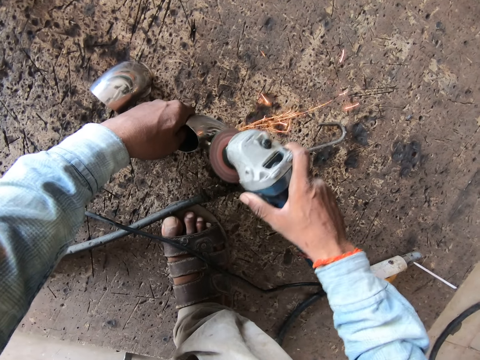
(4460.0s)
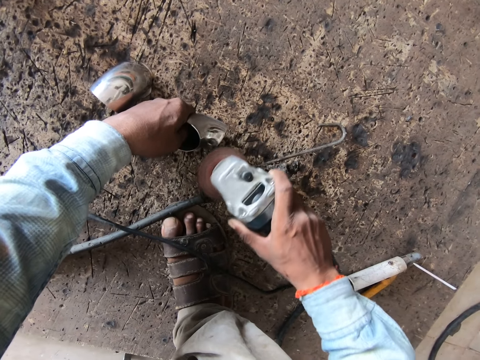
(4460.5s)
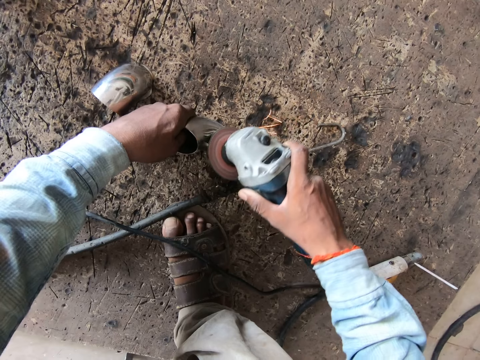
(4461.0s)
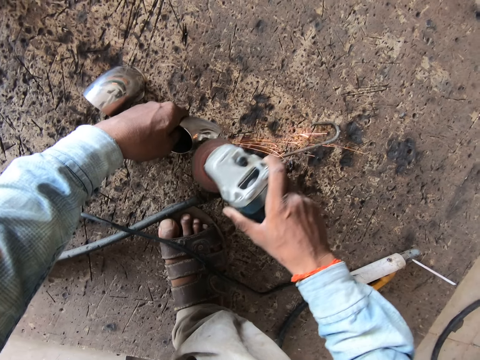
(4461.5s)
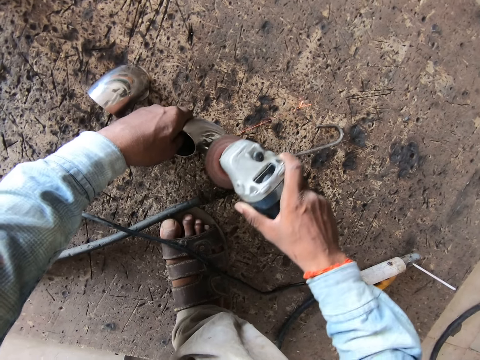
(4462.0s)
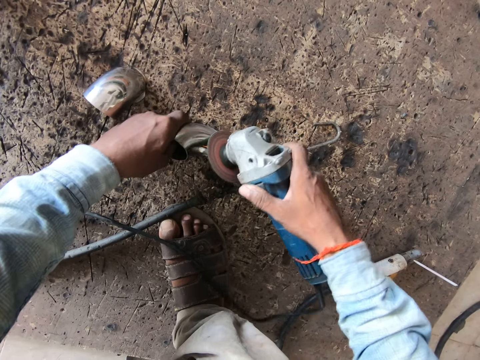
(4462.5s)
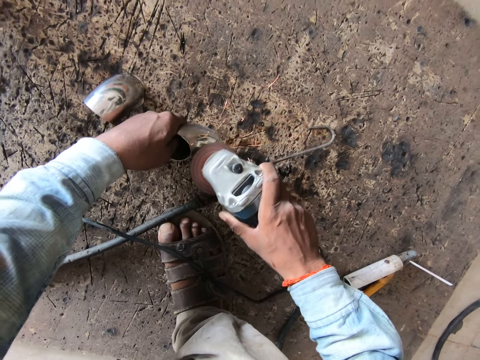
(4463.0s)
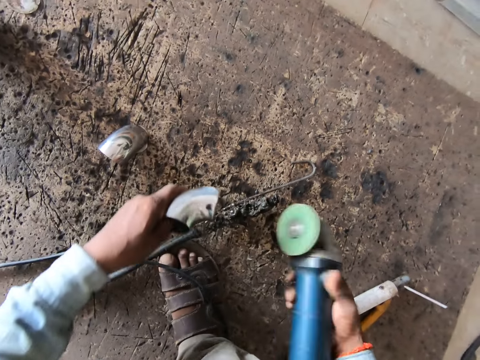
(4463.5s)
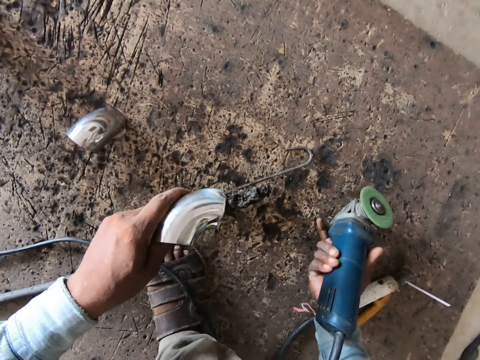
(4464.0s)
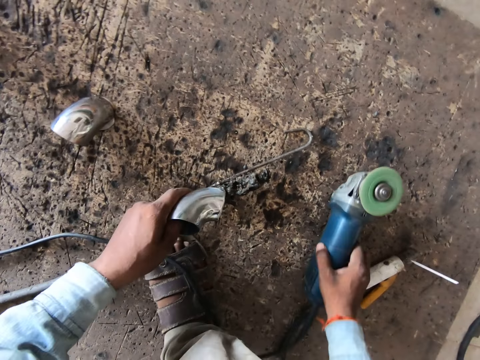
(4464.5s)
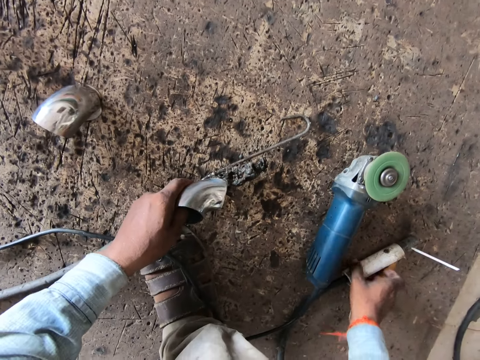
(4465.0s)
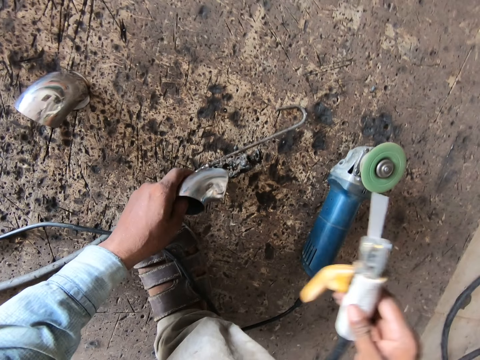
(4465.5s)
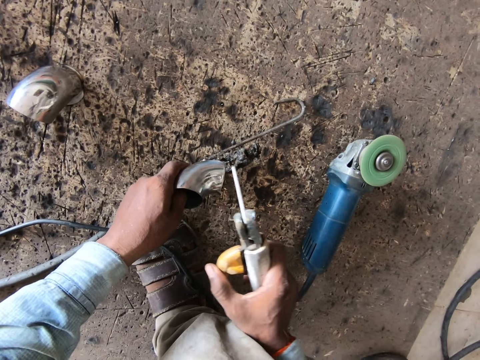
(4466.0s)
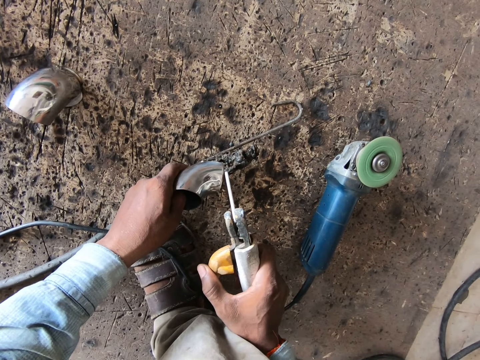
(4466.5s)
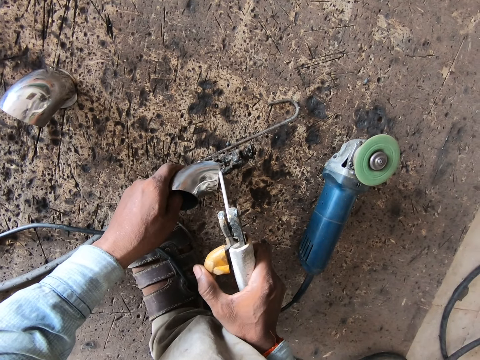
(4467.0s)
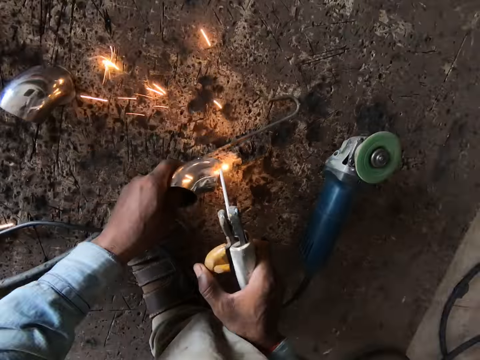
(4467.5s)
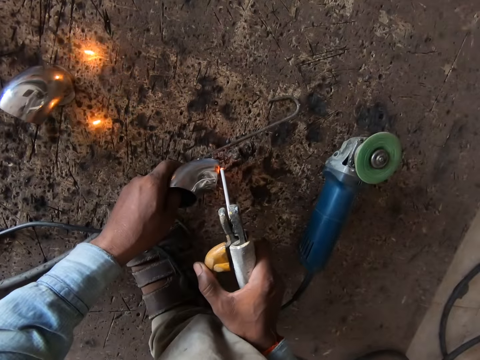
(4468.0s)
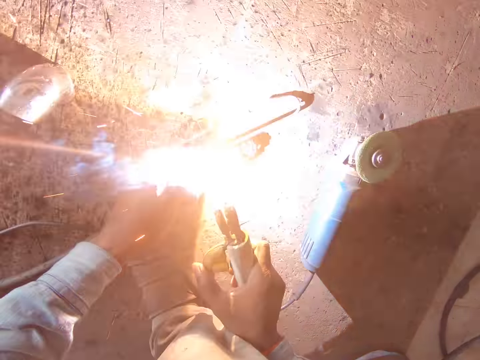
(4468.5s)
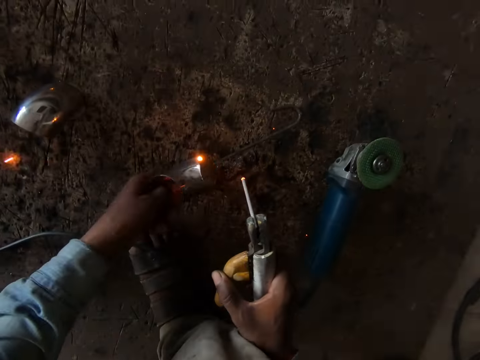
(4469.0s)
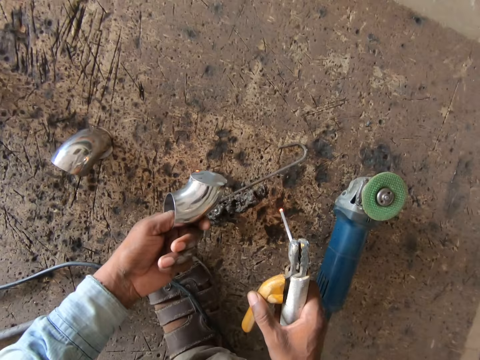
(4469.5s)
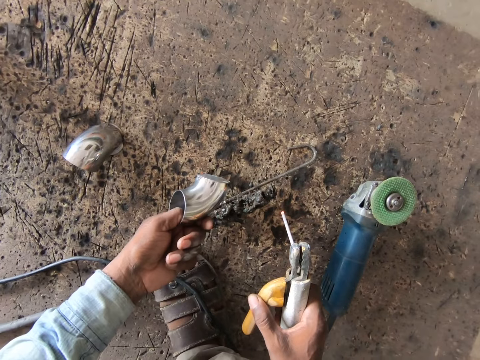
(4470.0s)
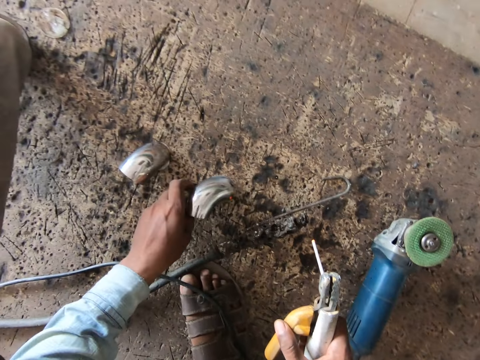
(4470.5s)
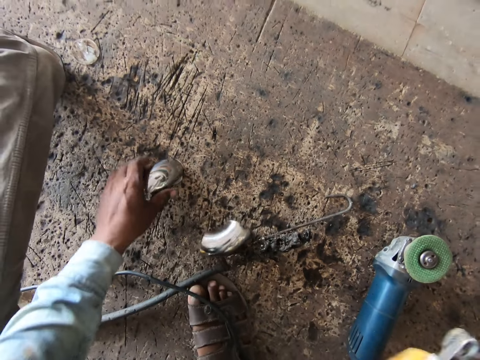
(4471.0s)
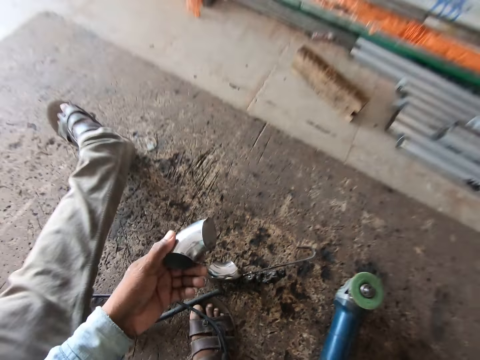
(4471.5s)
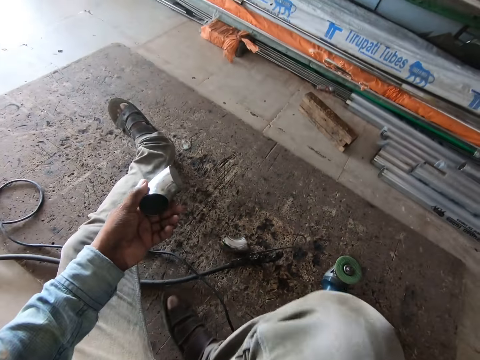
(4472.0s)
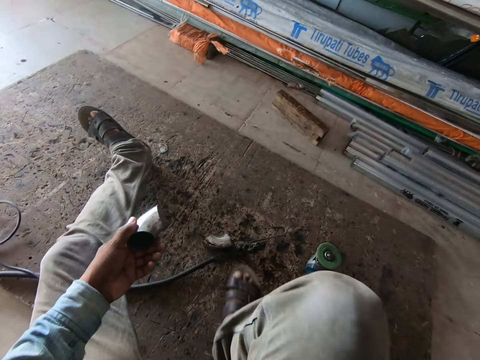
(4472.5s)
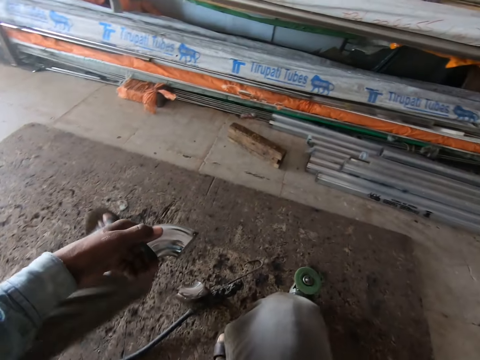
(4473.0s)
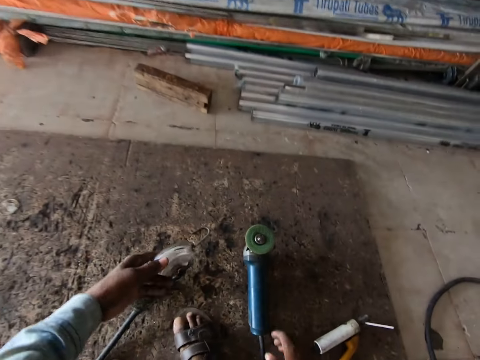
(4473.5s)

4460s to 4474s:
The camera wearer lifts the steel elbow from the floor with his left hand. He drops the angle grinder on the floor with his right hand. He checks the metal. He picks up the electrode holder from the floor with his right hand. He welds the steel elbow with the electrode holder in his right hand. He drops the steel elbow on the floor with his left hand. He checks the metal. He picks up the steel elbow from the floor with his left hand. He drops the electrode holder on the floor with his right hand. He checks the metal.

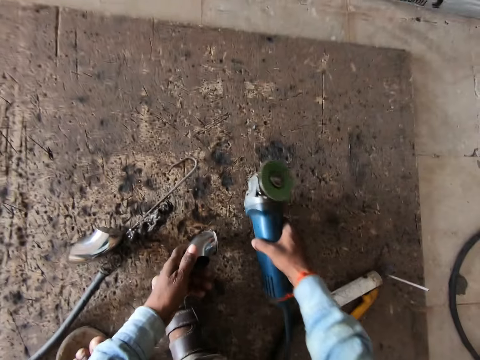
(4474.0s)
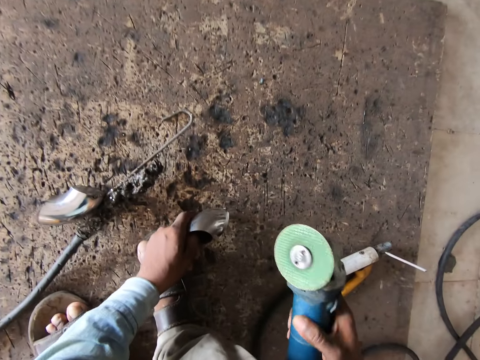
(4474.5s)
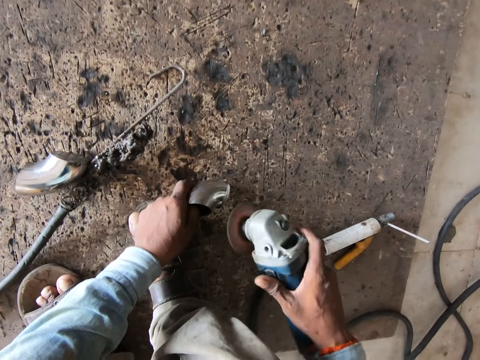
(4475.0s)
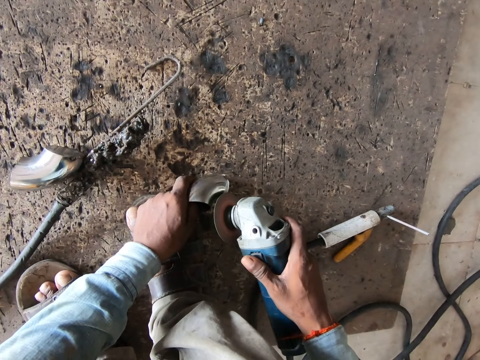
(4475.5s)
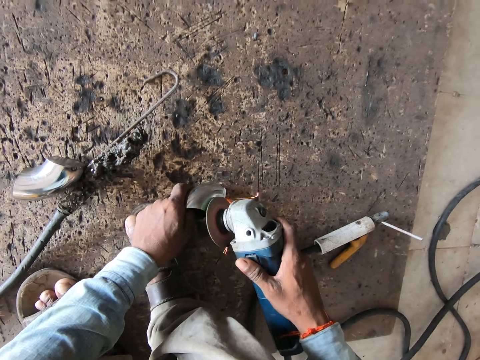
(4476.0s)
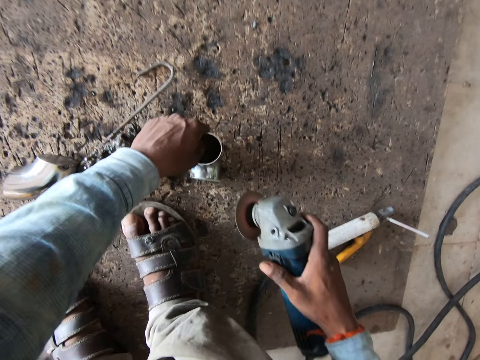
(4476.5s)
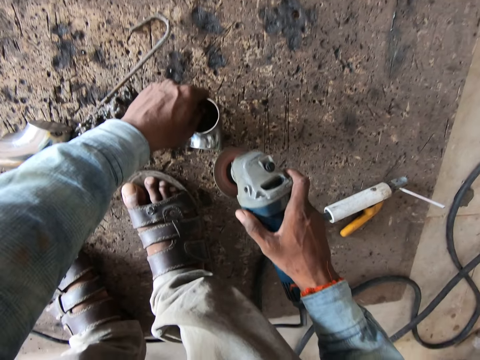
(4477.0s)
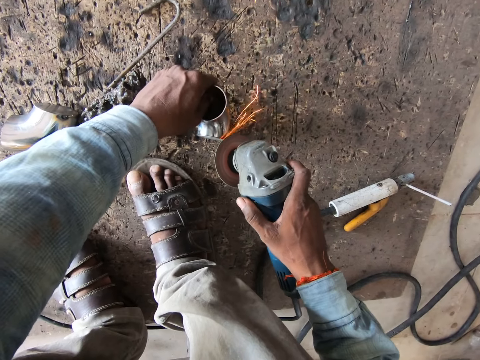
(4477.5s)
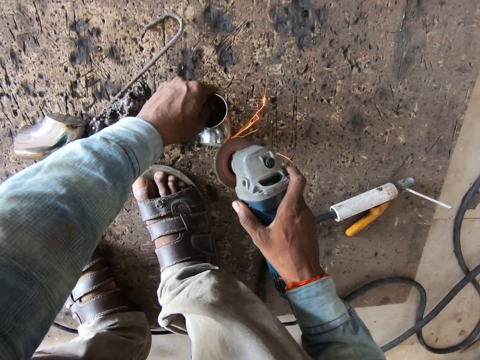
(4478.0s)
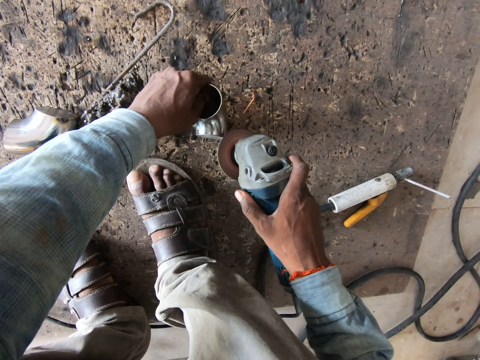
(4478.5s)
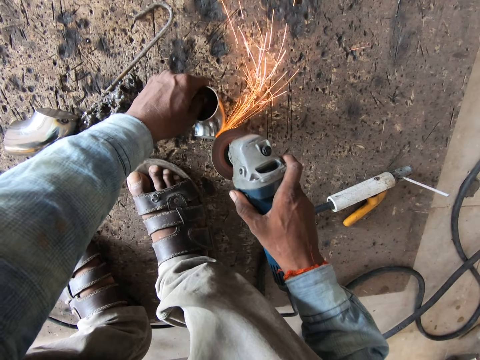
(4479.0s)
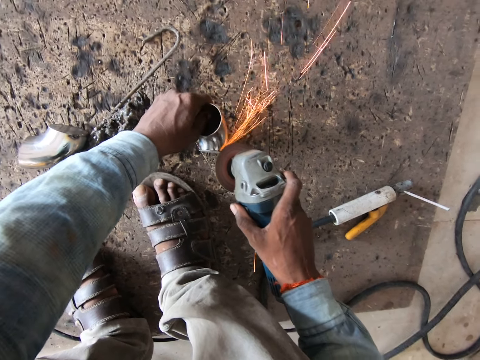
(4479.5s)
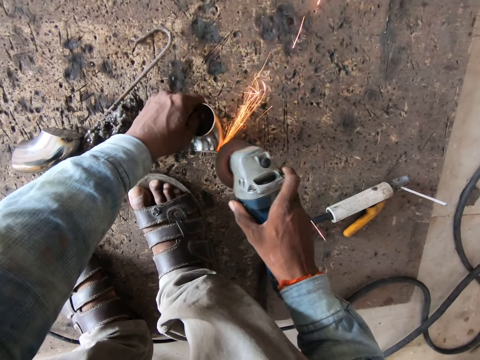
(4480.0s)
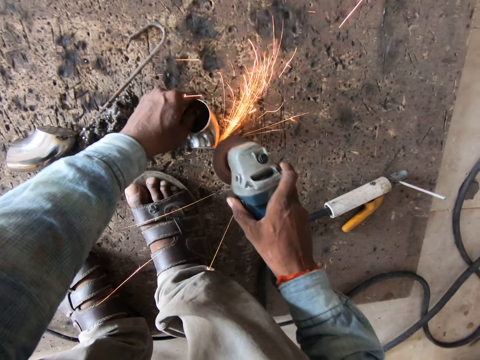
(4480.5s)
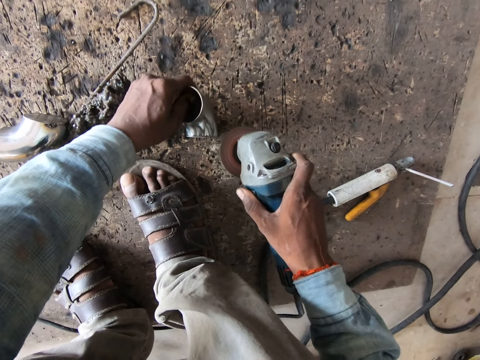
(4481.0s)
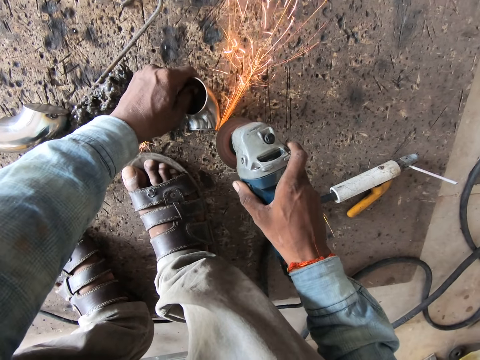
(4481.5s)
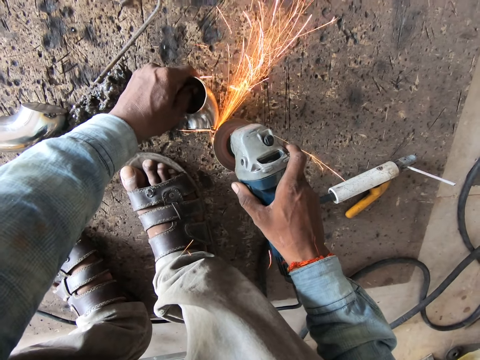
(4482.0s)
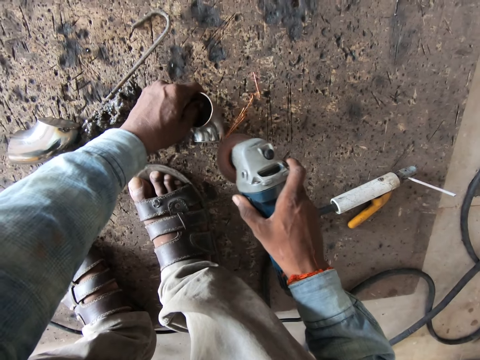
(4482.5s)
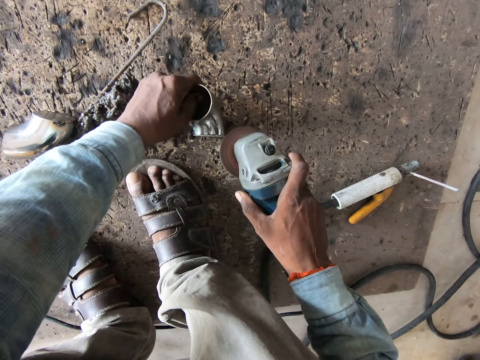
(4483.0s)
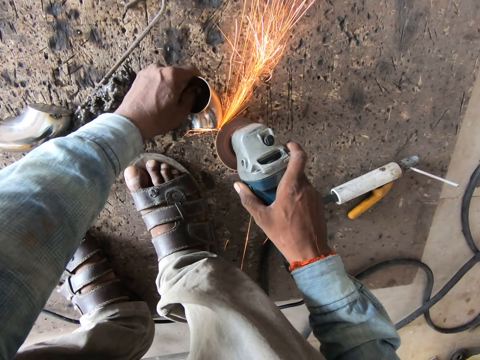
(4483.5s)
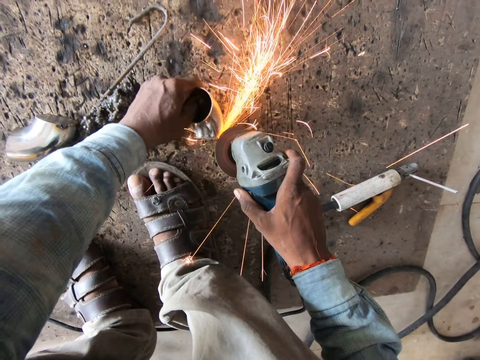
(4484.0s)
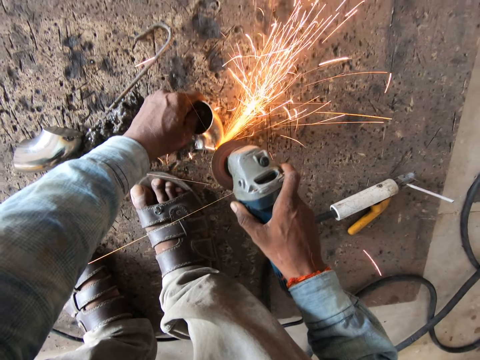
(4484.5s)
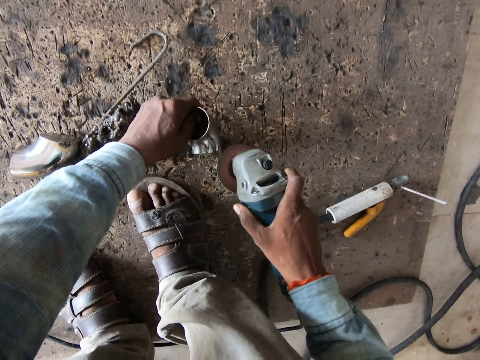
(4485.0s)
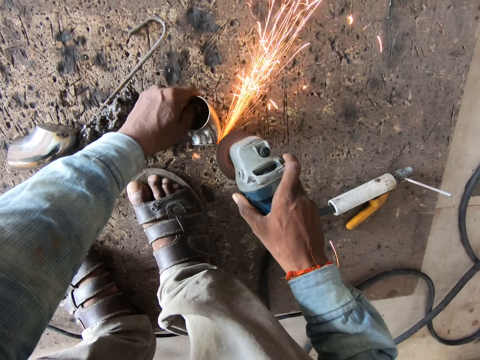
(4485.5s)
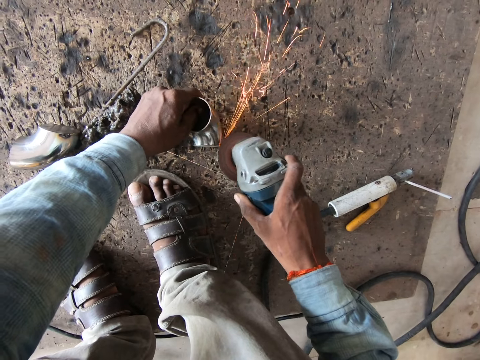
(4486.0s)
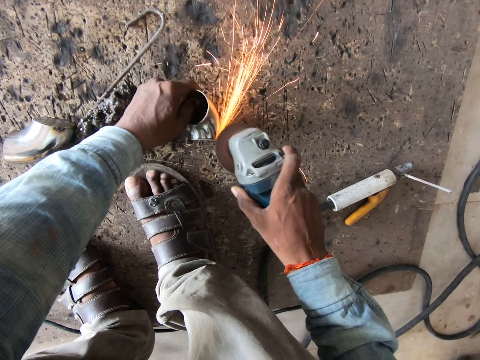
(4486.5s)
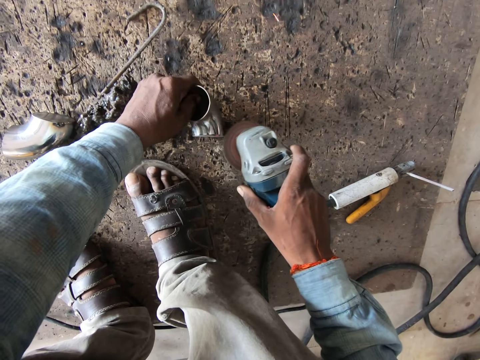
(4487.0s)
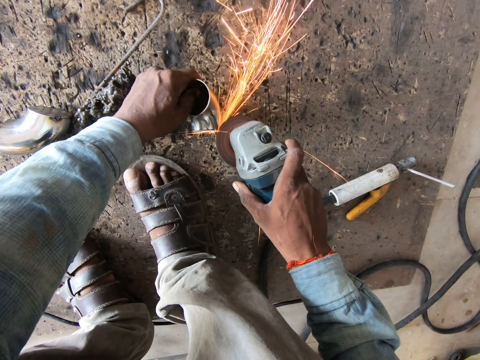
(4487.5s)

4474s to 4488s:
The camera wearer picks up the angle grinder from the floor with his right hand. He places the steel elbow on the floor with his left hand. He operates the angle grinder with his right hand. He grinds the steel elbow with the angle grinder in his right hand. He rotates the steel elbow on the floor with his left hand. He grinds the steel elbow with the angle grinder in his right hand.
